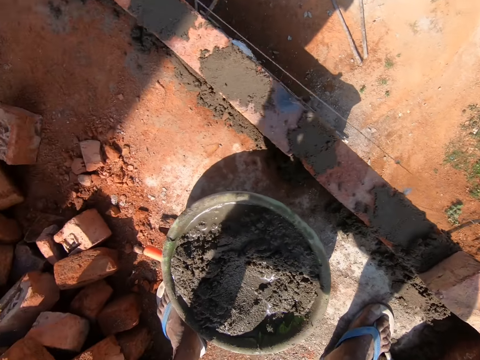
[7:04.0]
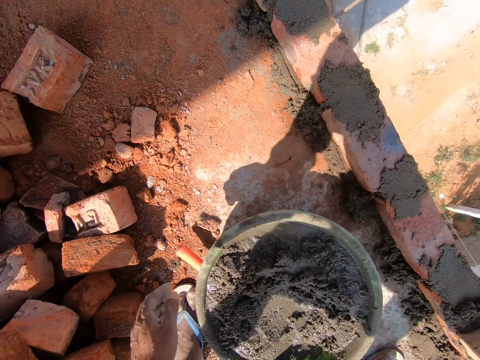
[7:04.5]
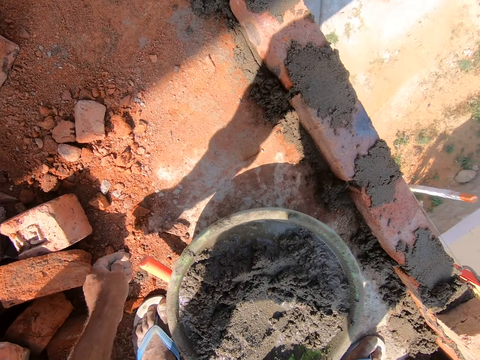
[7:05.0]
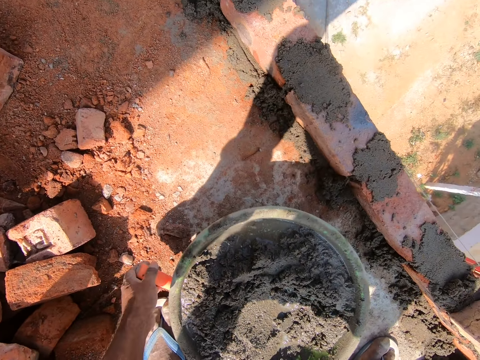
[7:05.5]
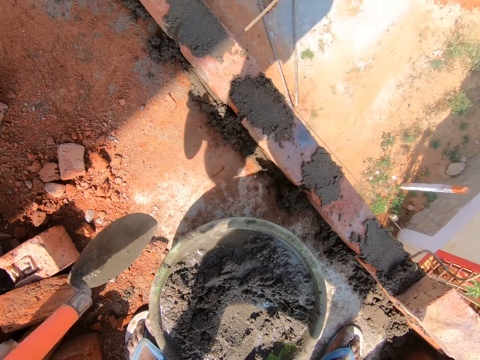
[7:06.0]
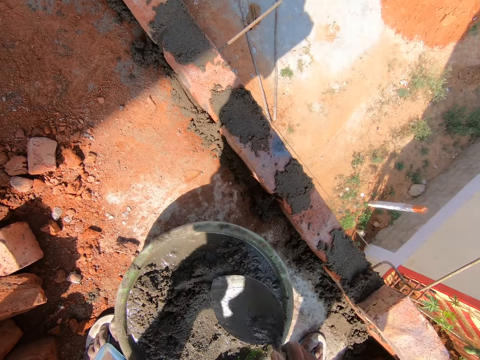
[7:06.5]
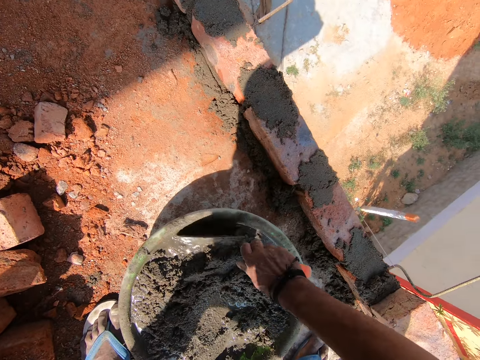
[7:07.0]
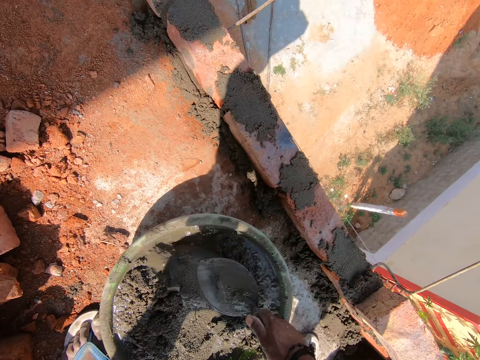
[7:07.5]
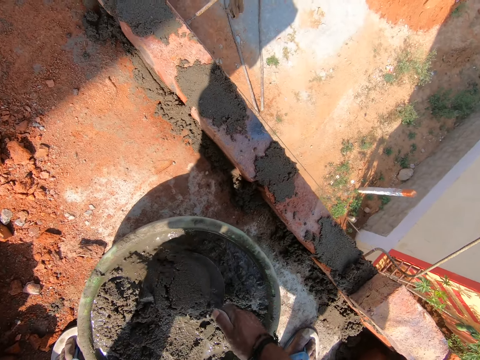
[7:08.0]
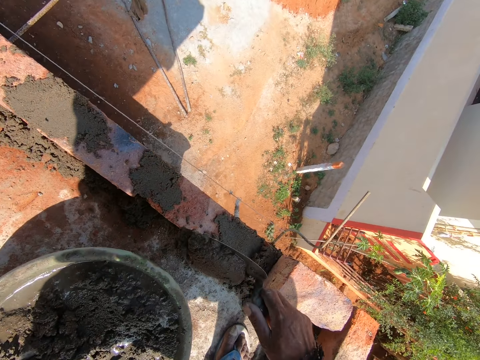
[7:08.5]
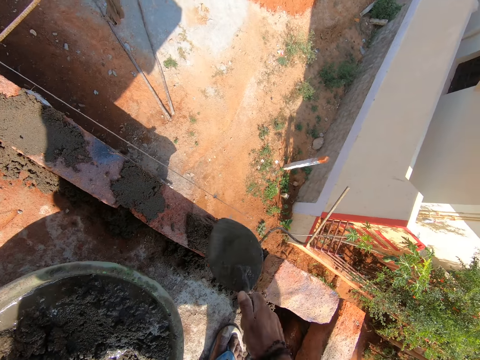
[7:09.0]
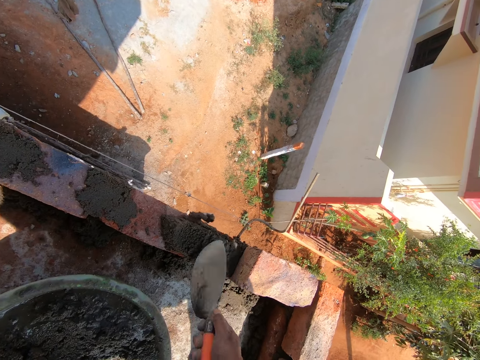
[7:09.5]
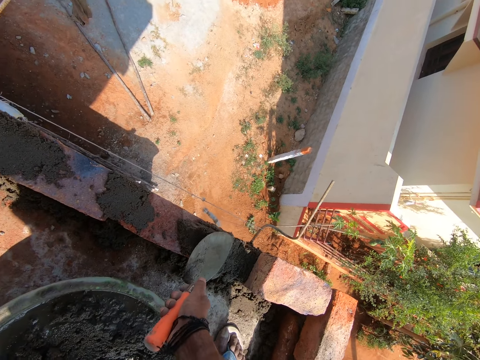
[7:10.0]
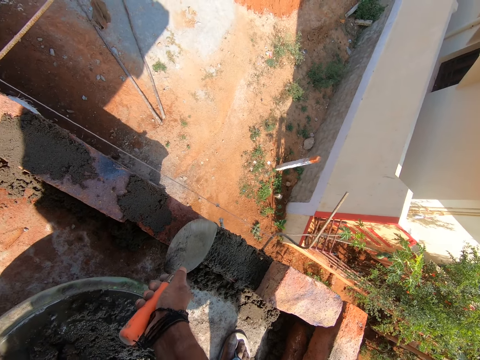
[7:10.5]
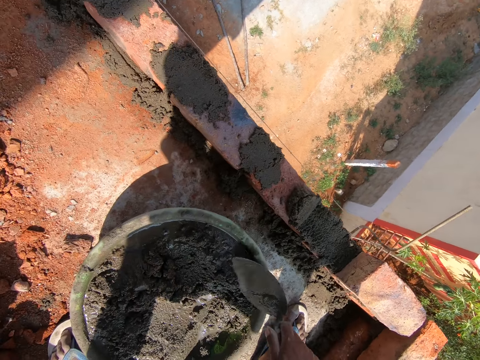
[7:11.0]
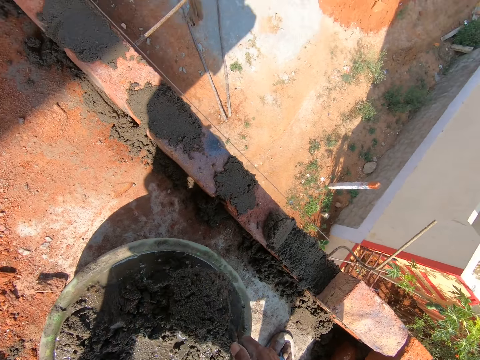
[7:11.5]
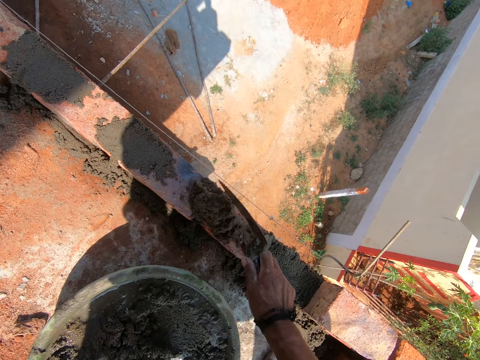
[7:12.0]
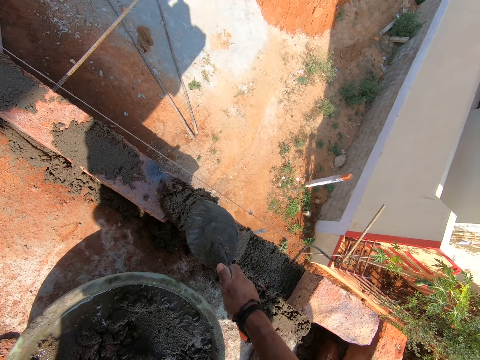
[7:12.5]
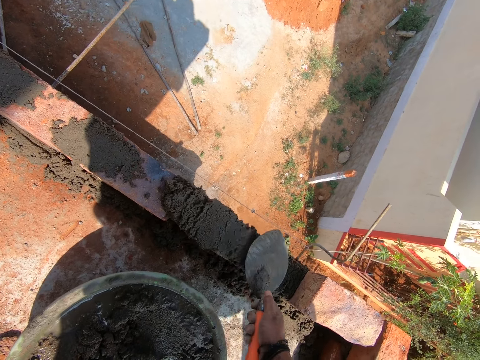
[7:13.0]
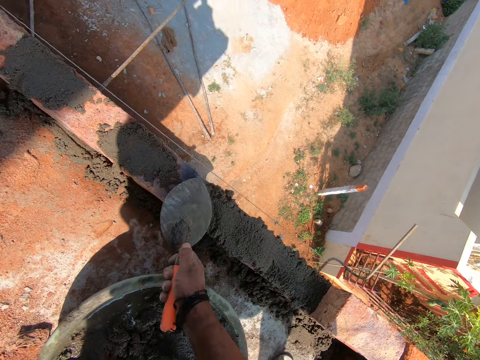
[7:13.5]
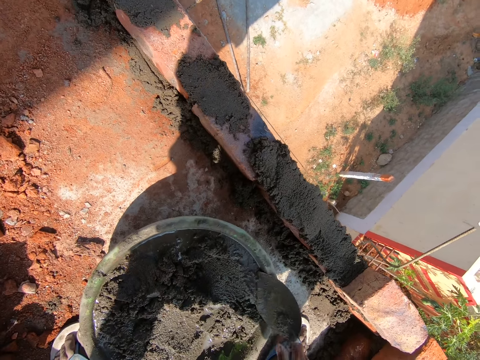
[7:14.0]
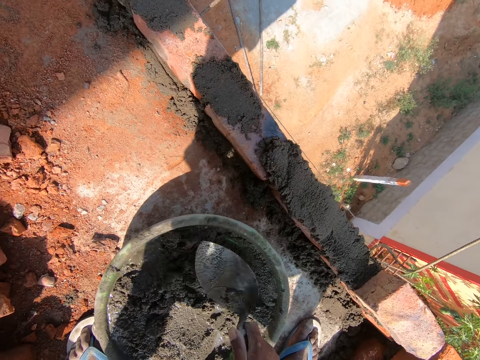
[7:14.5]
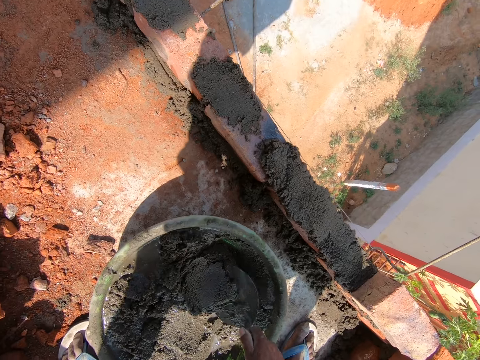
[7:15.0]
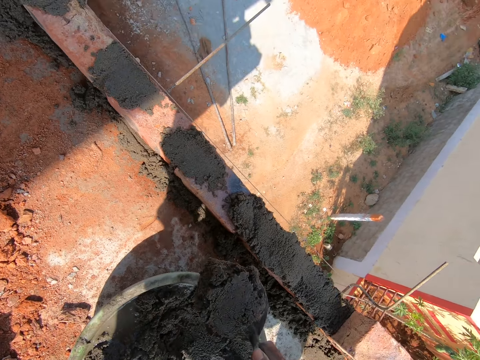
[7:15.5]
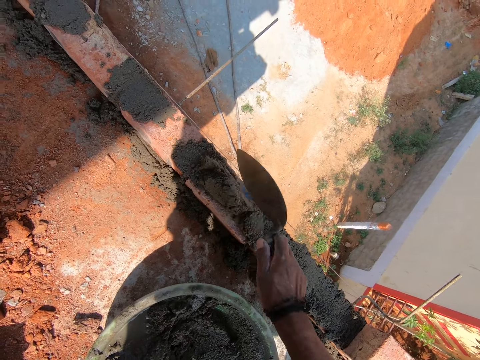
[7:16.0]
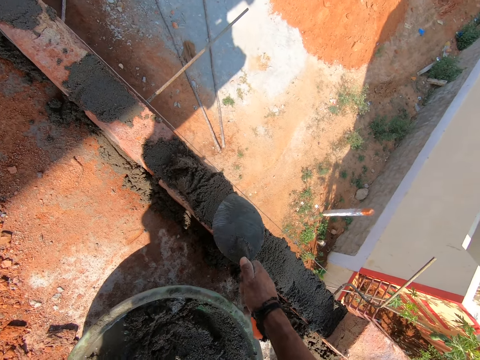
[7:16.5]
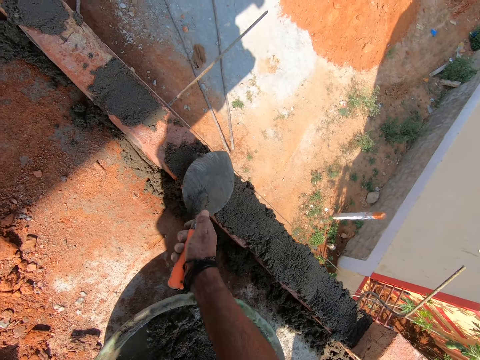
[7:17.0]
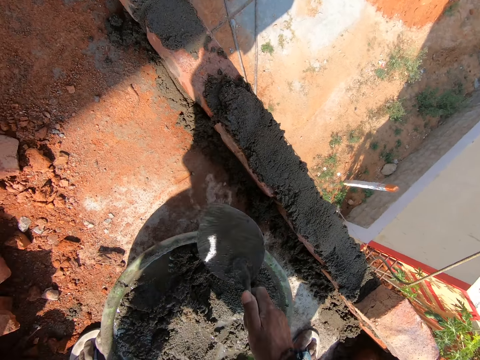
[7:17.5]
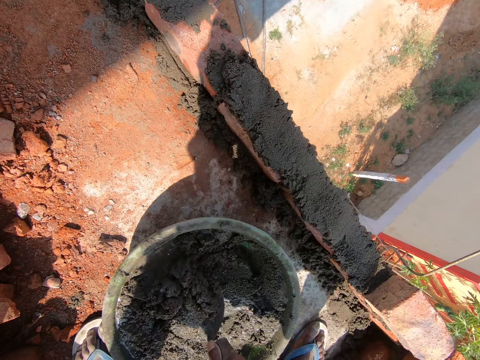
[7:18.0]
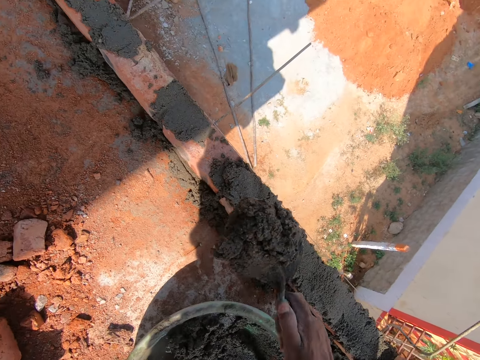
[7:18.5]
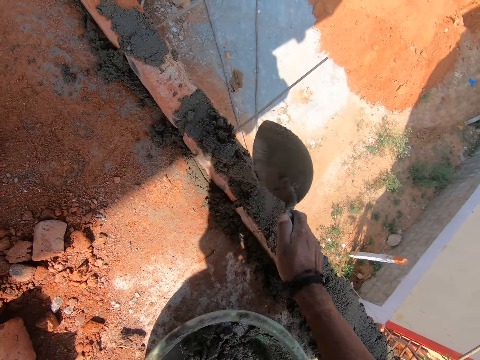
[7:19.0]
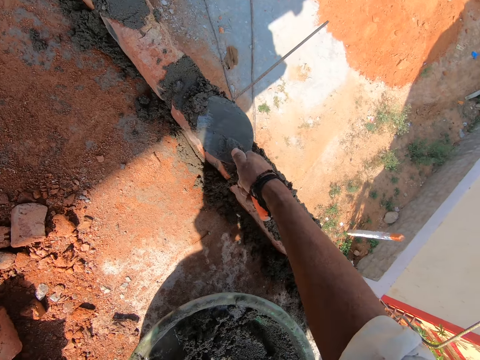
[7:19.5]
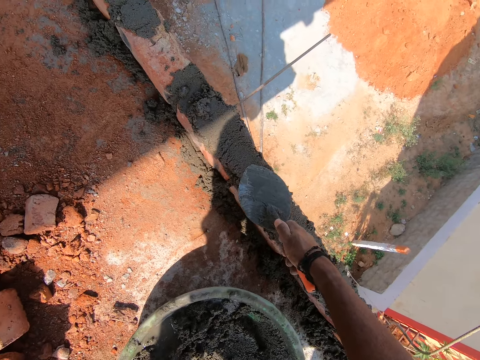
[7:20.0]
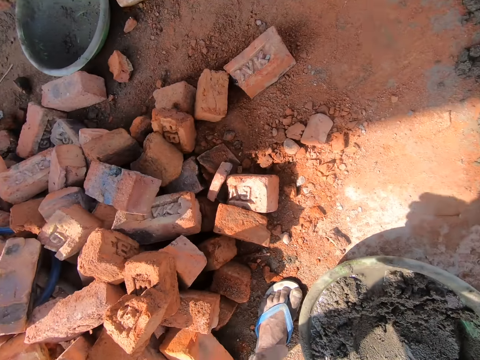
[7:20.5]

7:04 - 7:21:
The camera wearer picks up the trowel from the floor with the left hand. They exchange the trowel to the right hand. They mix the mortar. They scoop the mortar with the trowel, pour the mortar on the bricks, and spread the mortar with the trowel. They scoop the mortar with the trowel, pour the mortar on the bricks, and spread the mortar with the trowel. They scoop the mortar with the trowel, pour the mortar on the bricks, and spread the mortar with the trowel. They scoop the mortar with the trowel, pour the mortar on the bricks, and spread the mortar with the trowel.

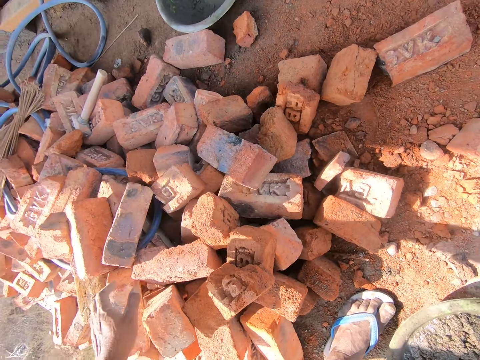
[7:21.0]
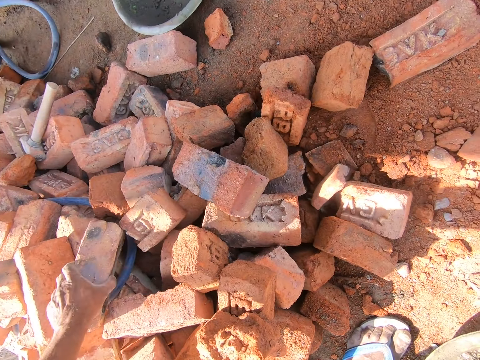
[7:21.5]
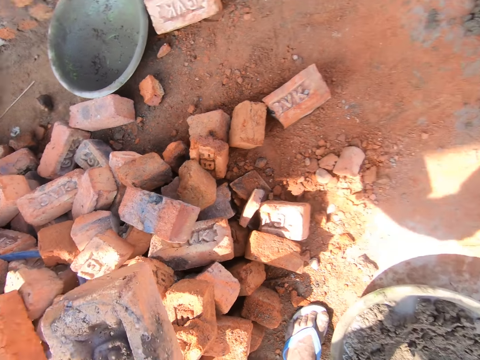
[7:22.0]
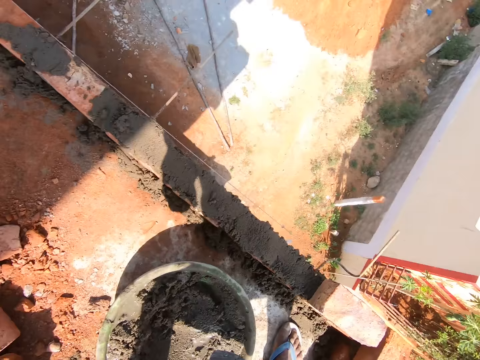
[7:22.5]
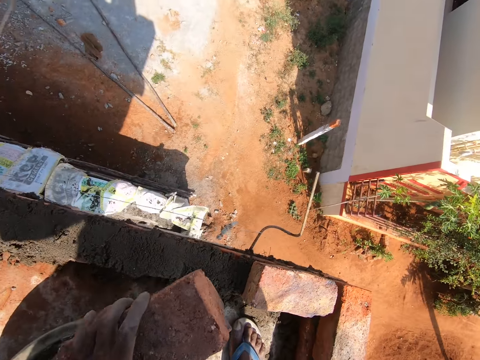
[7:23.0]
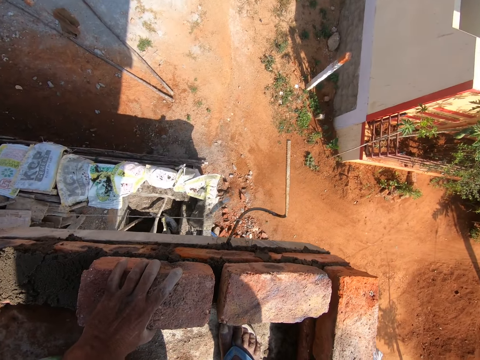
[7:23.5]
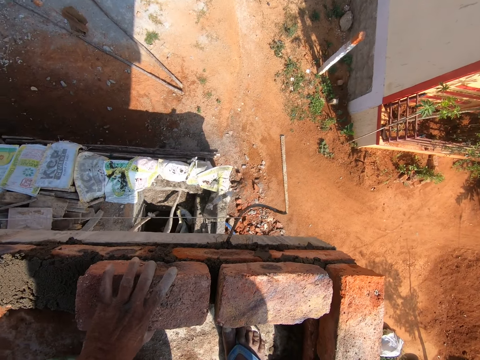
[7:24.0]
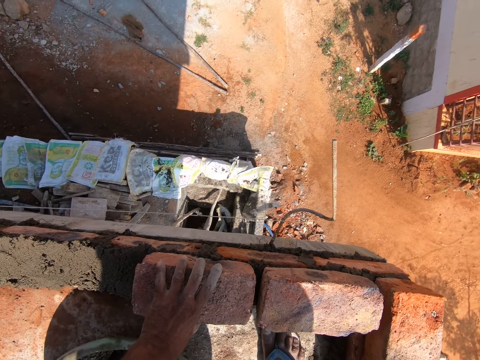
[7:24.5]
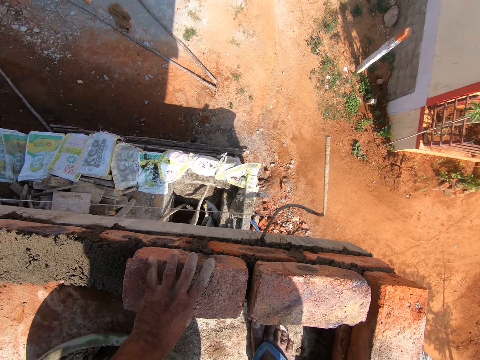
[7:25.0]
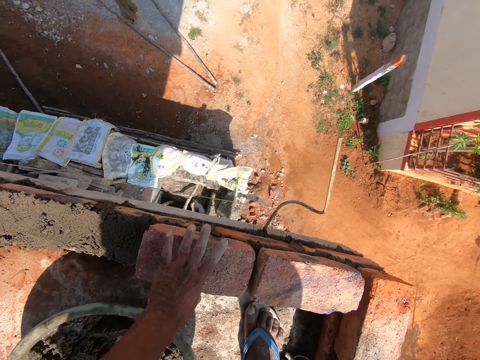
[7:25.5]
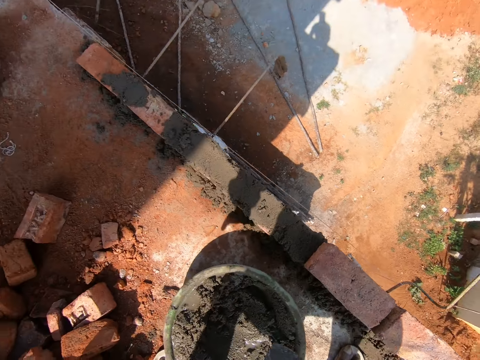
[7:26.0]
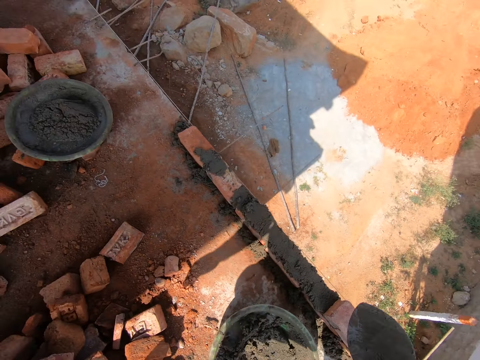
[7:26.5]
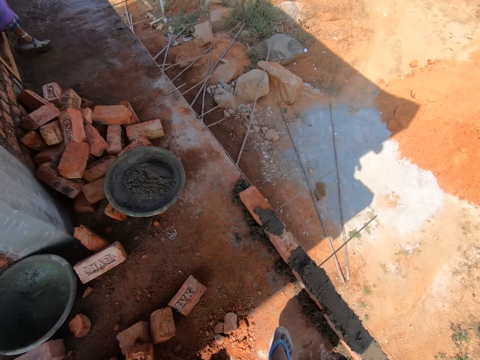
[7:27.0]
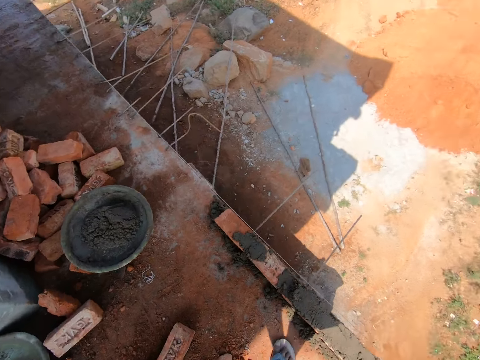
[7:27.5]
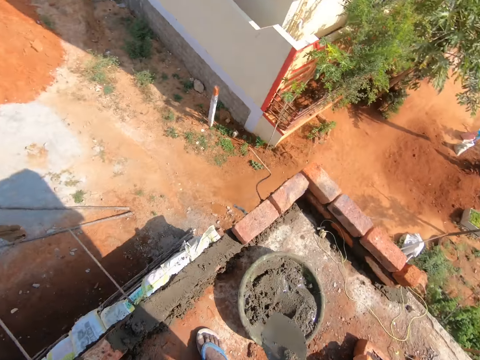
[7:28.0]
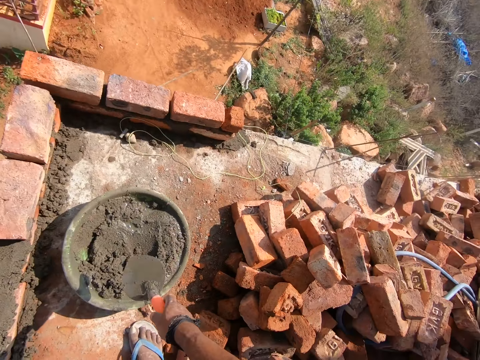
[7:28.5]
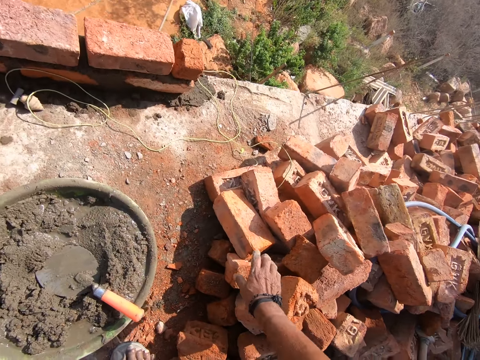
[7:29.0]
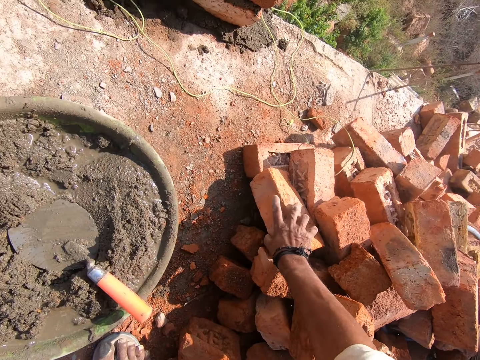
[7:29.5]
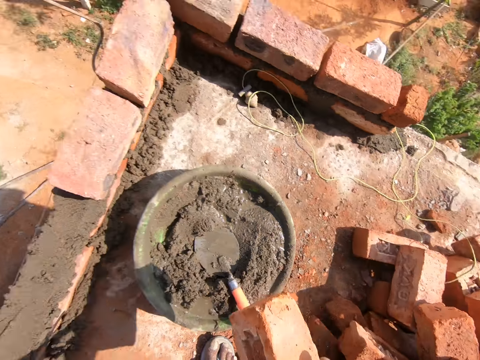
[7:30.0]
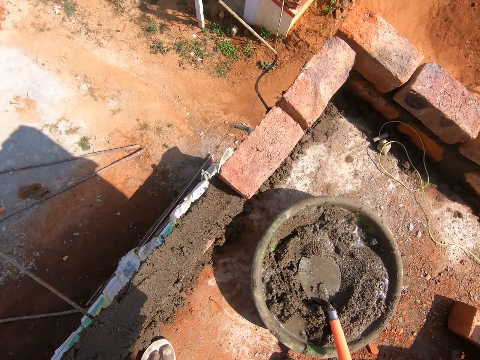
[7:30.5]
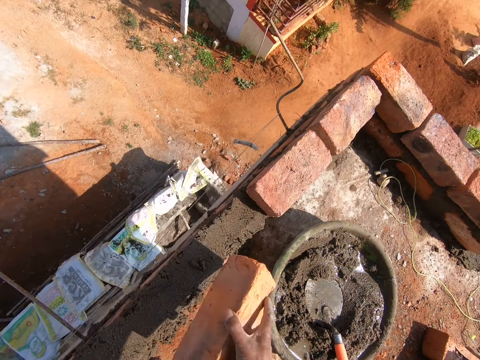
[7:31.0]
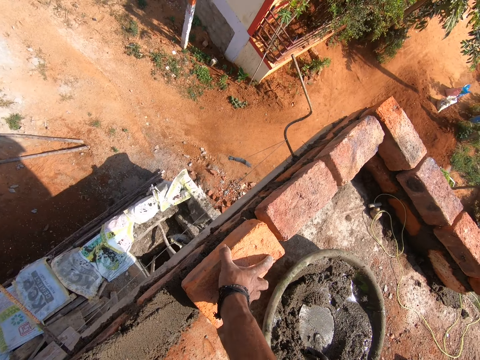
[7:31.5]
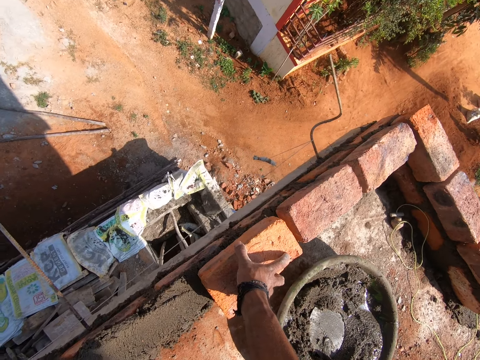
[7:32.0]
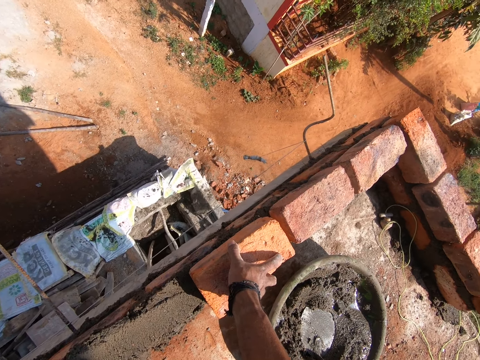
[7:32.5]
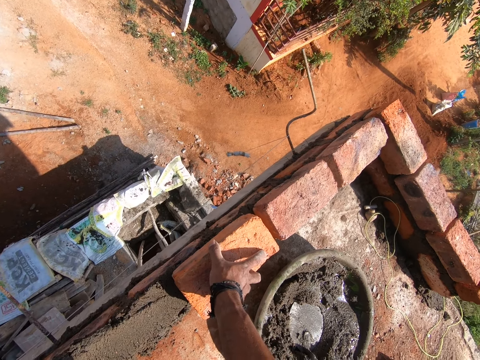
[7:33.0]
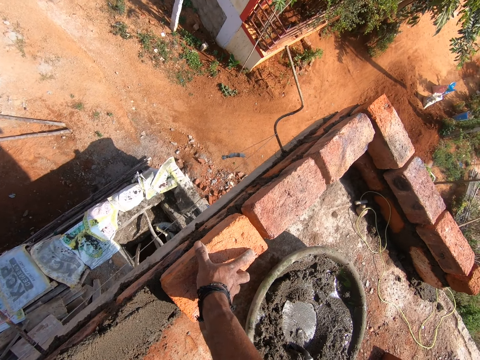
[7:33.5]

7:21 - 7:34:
The camera wearer picks the brick from the floor. He places the brick on the mortar. He adjusts the brick with his hand. He moves around. He looks around the area. He drops the trowel in the bowl. He picks the brick from the floor. He places the brick on the mortar.
